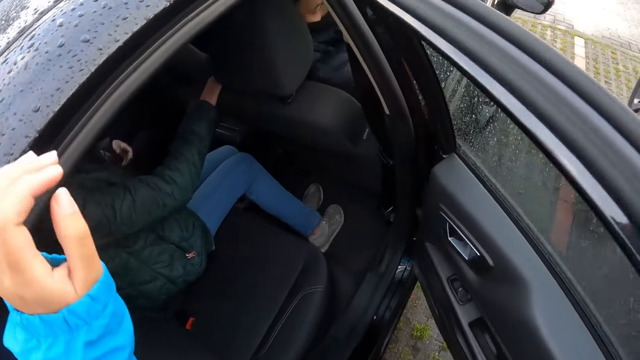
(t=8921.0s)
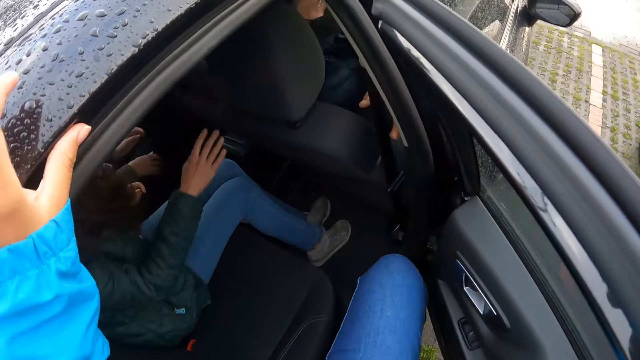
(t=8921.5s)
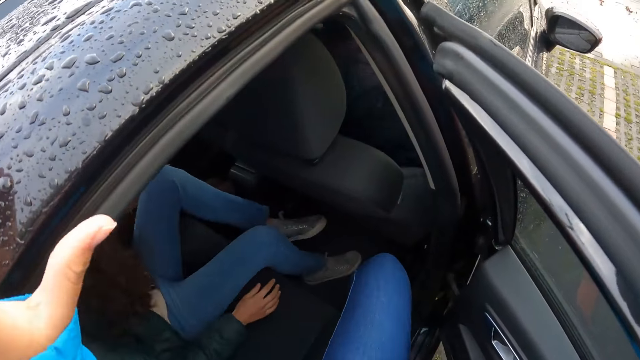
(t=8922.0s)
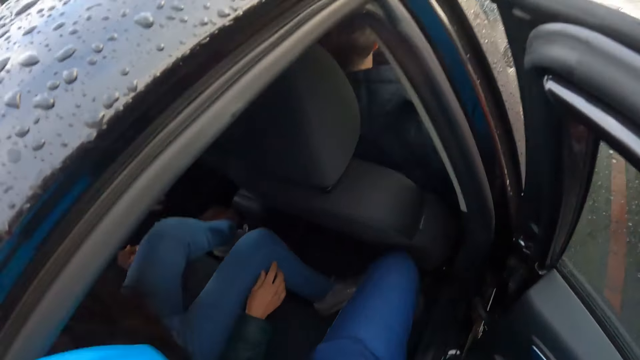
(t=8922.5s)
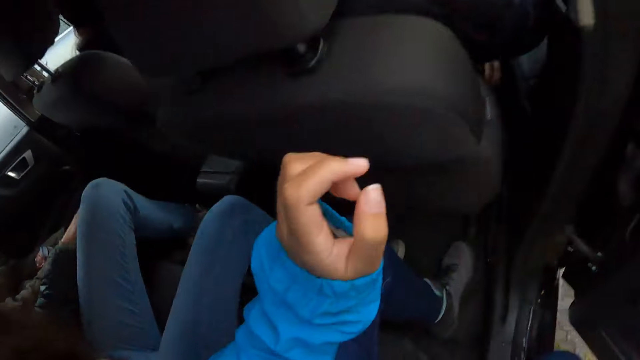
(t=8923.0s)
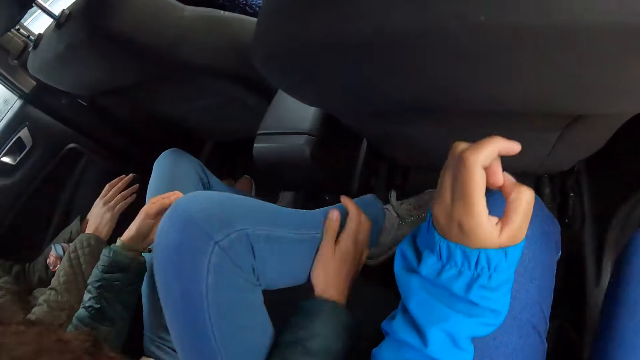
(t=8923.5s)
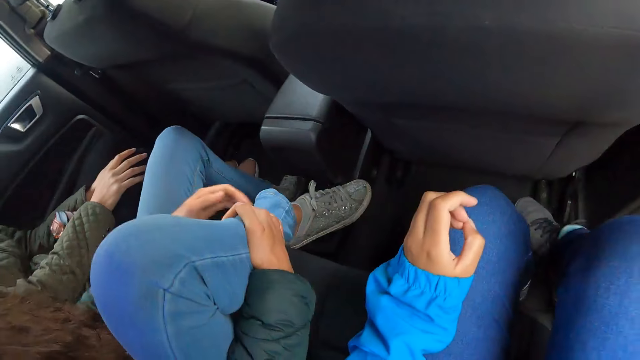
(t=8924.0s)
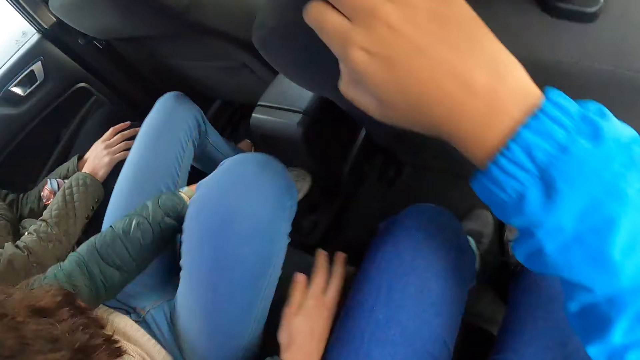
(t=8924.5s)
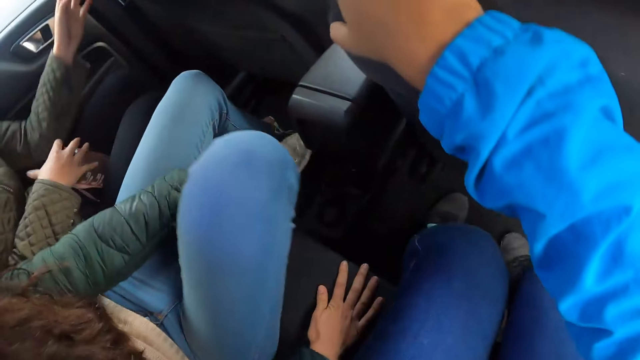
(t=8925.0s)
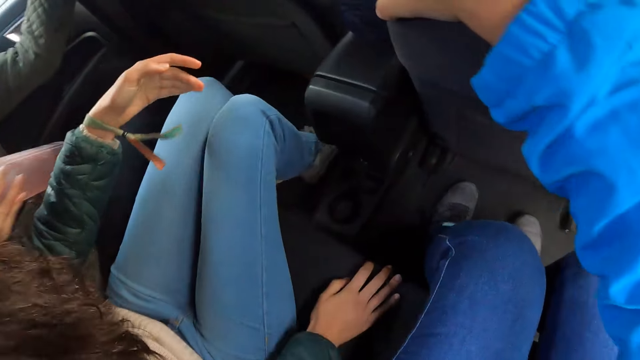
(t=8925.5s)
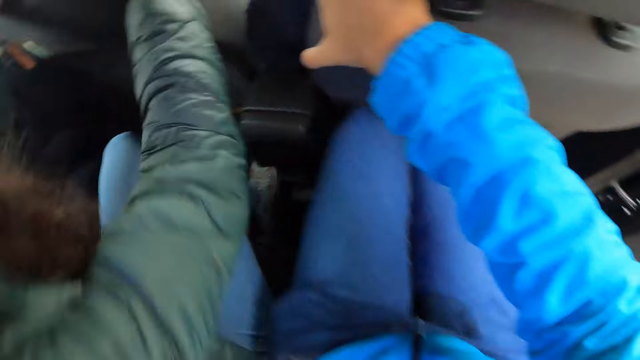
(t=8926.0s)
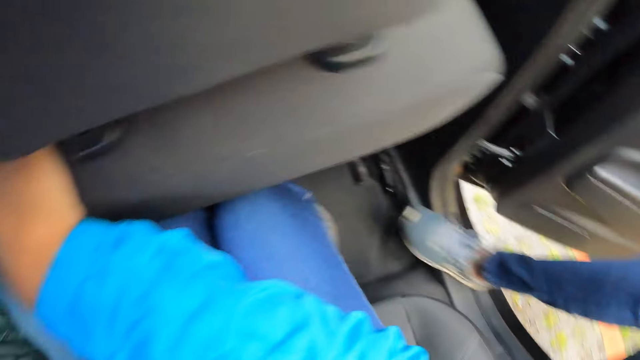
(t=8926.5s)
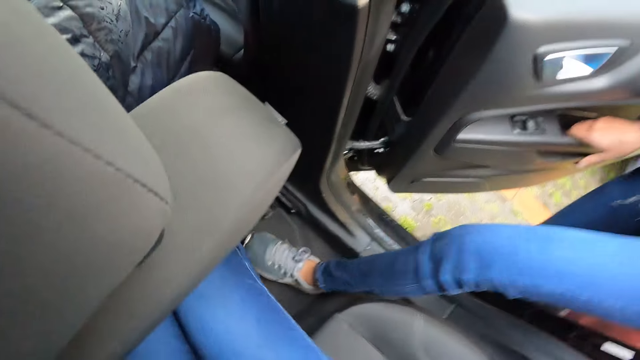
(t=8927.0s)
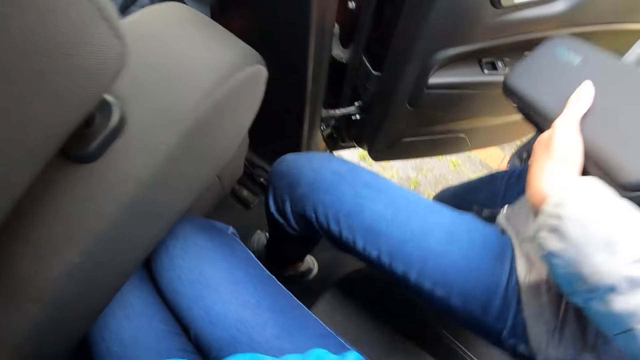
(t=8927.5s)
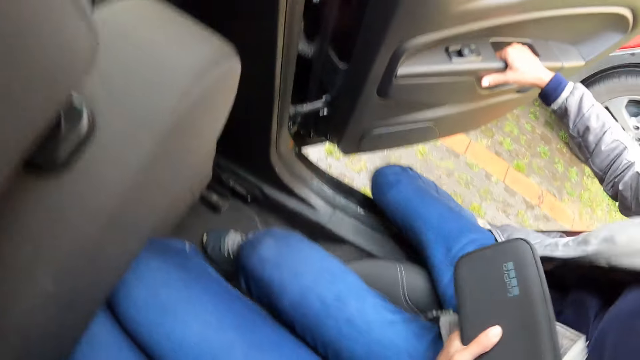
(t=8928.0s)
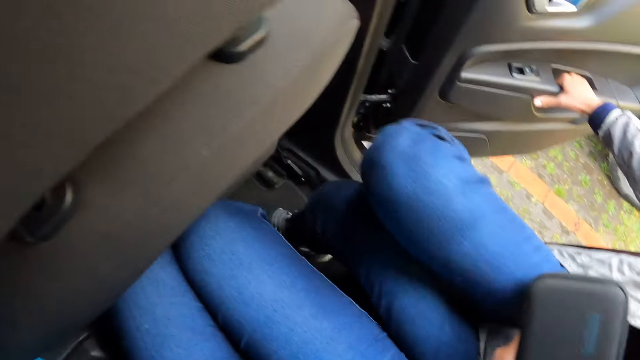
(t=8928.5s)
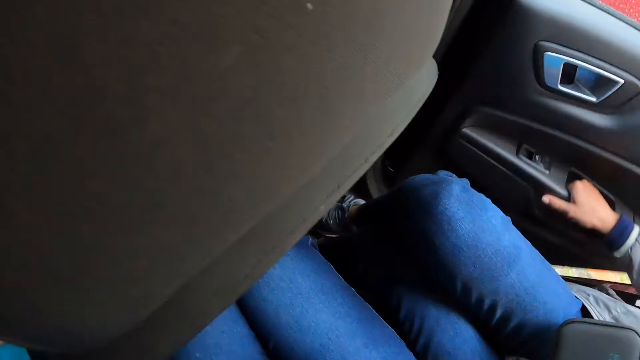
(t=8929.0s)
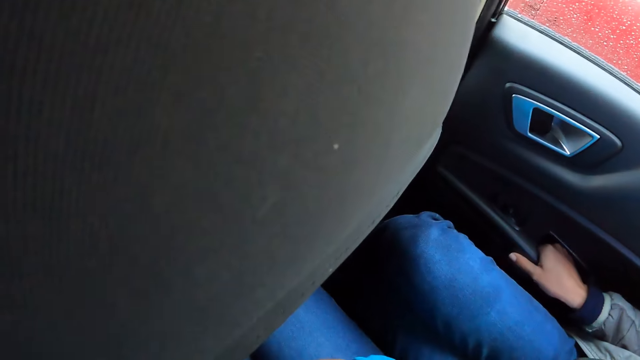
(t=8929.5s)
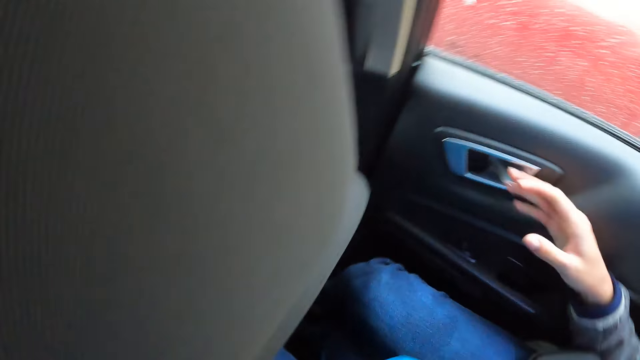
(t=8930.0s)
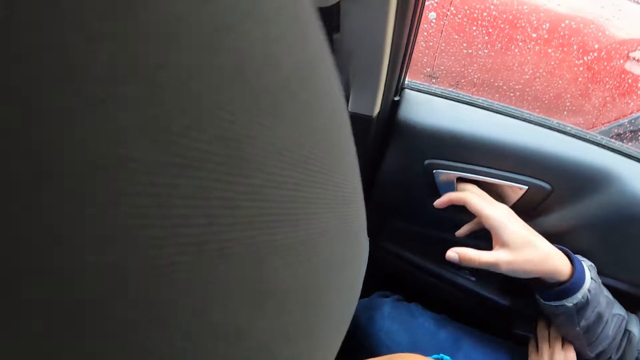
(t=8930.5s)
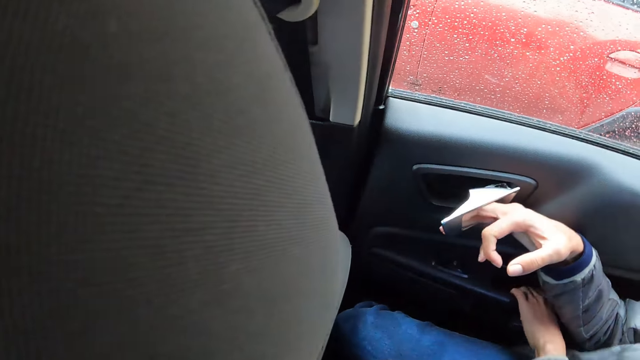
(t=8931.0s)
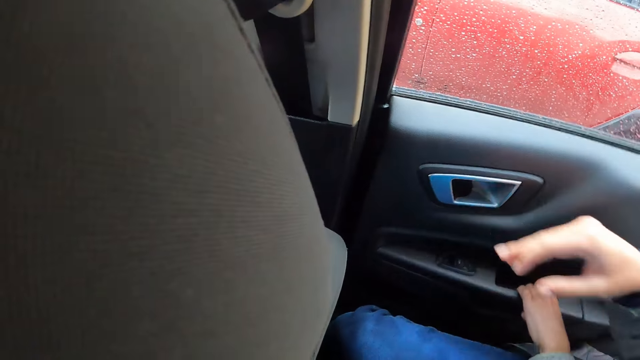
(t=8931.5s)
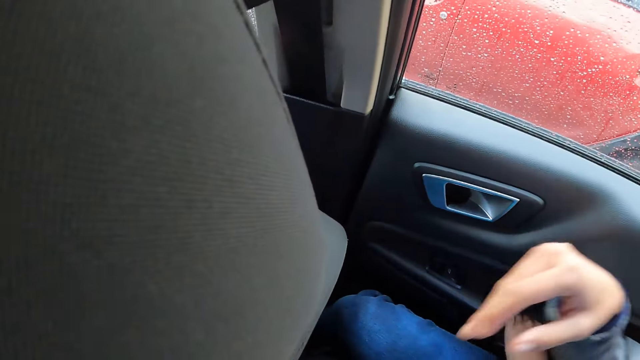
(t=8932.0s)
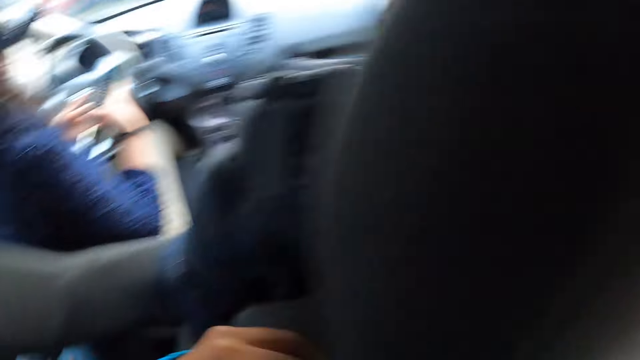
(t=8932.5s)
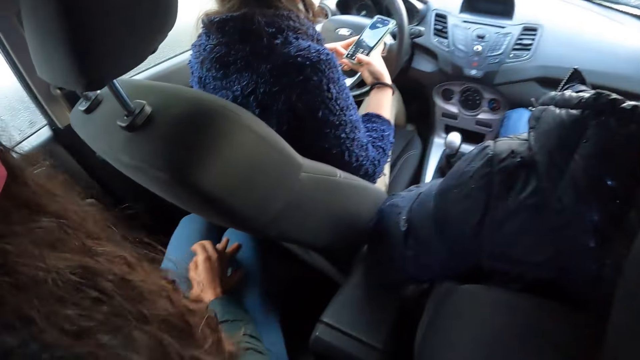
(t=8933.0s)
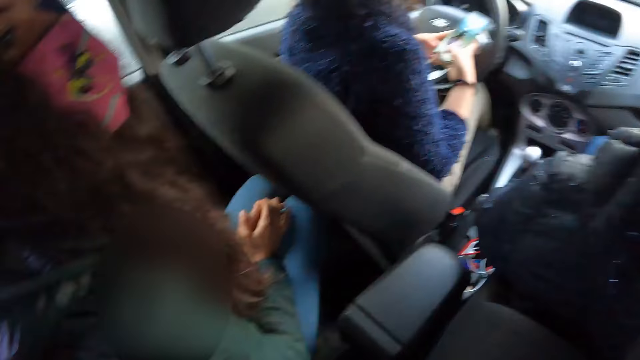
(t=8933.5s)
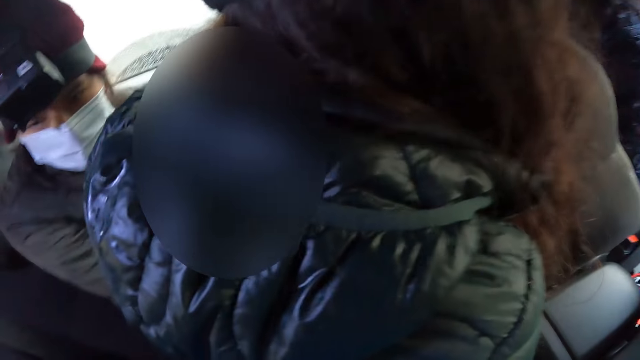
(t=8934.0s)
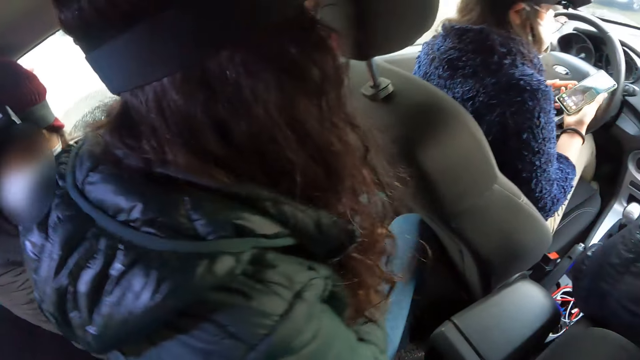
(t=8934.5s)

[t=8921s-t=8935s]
The camera wearer places a hand on the car. They enter the car. They sit inside the car. They hold the car seat. They touch the car seat. They look around. A woman enters the car. The woman closes the car door with her right hand. The woman opens the car door with her right hand. The woman closes the car door with her left hand. Another woman operates a phone with both hands. The camera wearer looks around.

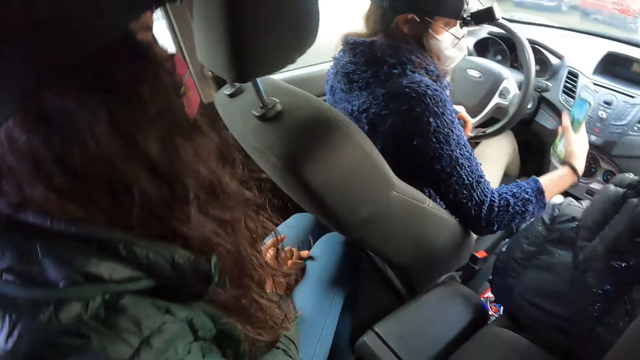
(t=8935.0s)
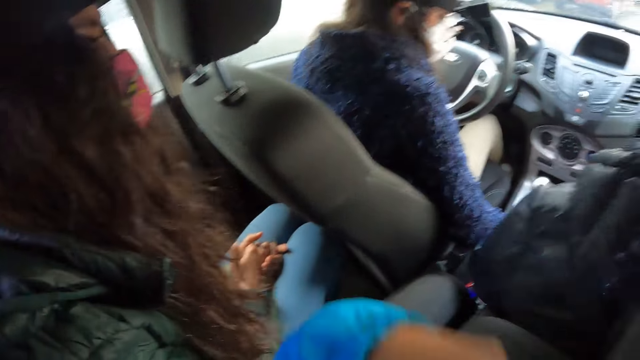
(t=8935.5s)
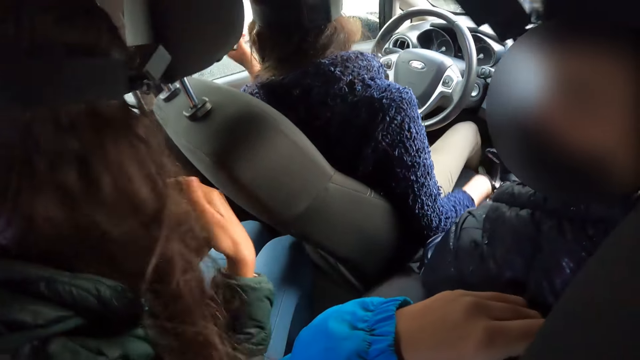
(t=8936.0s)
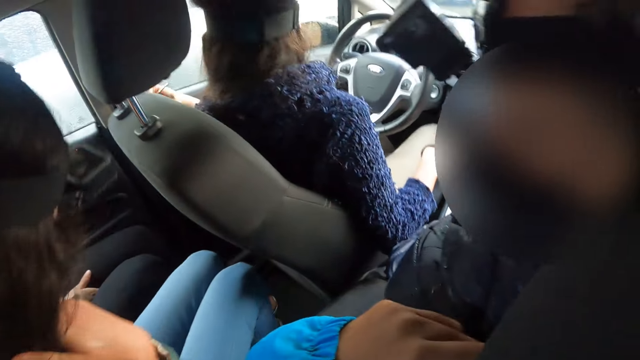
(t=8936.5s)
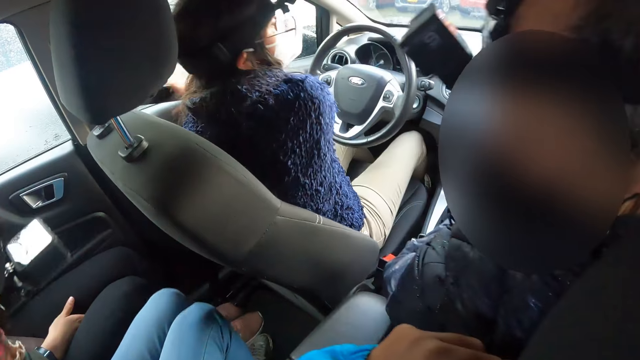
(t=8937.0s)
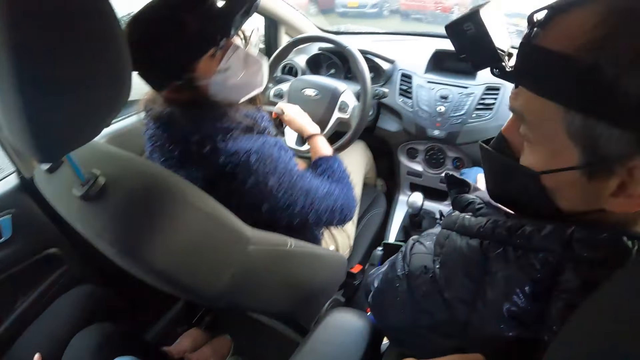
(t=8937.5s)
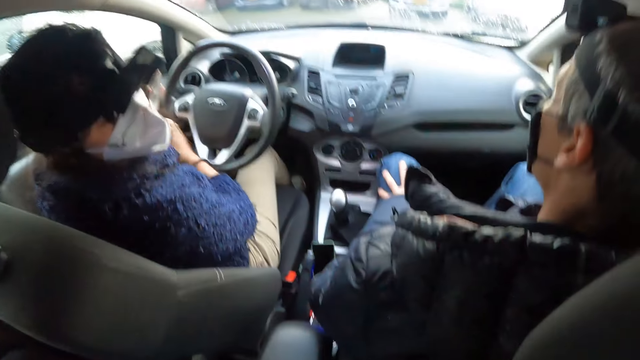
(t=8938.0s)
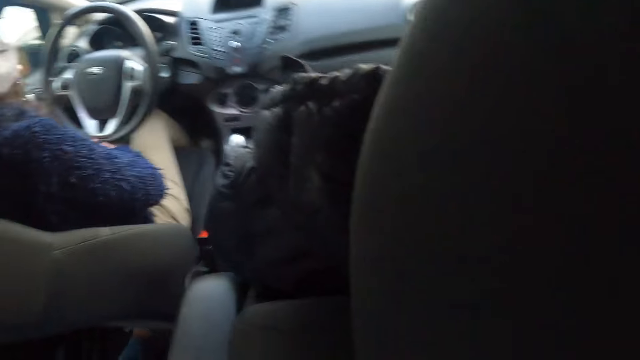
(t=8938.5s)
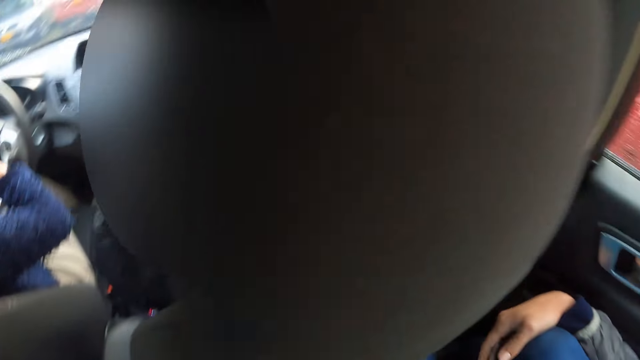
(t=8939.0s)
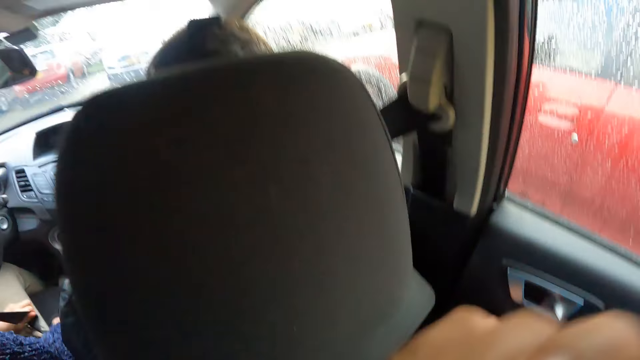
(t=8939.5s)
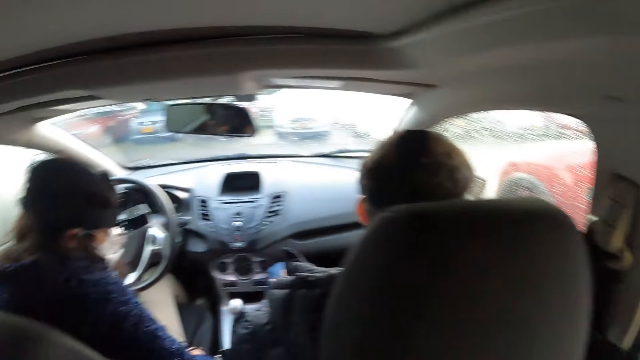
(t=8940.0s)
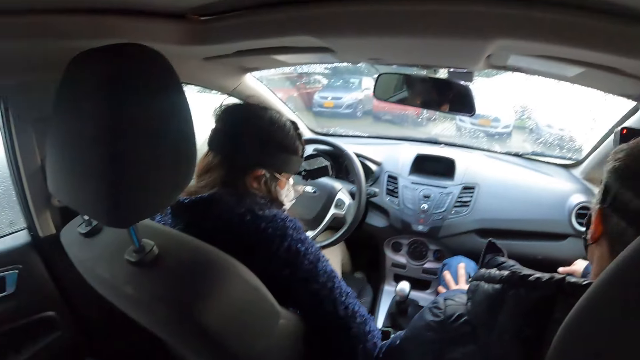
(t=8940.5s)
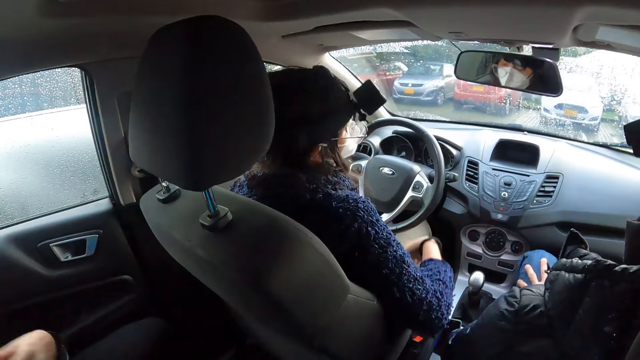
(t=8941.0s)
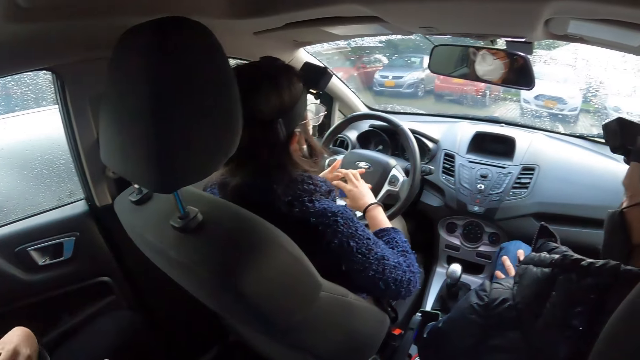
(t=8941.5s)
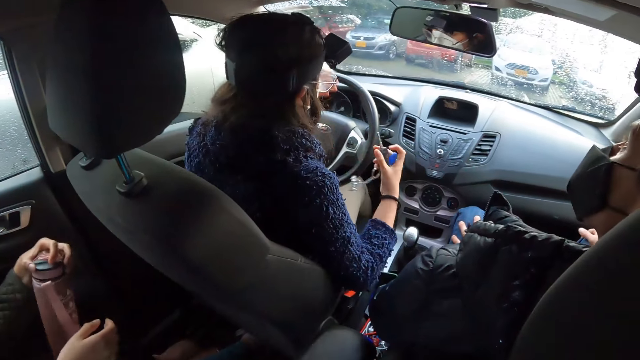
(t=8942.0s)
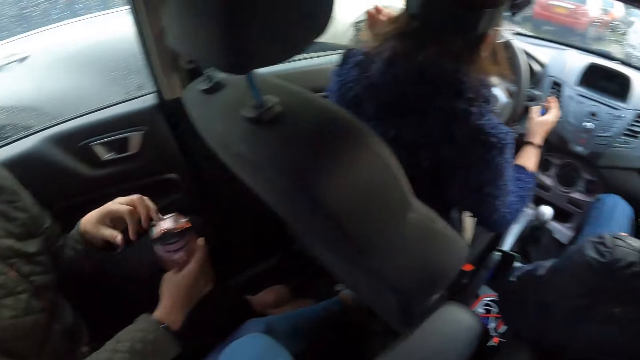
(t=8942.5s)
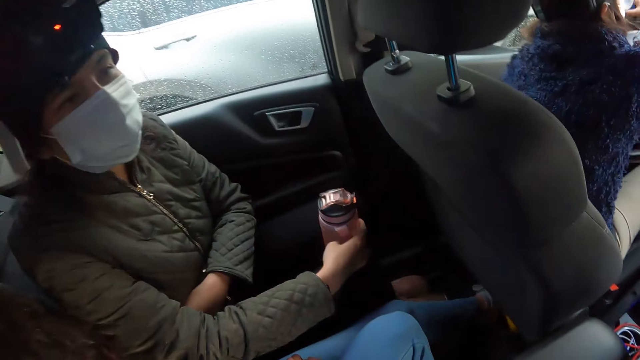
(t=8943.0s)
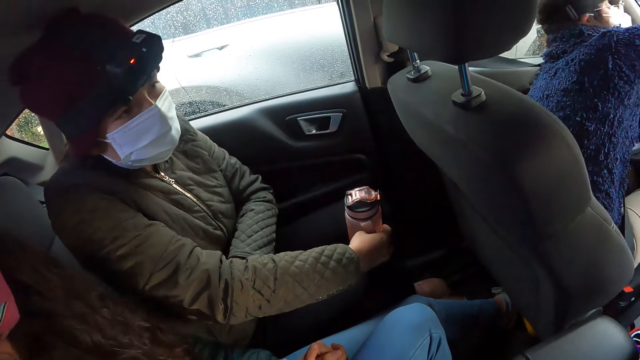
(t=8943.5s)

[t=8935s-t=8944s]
A woman drops the phone. The camera wearer moves the hand. The woman wears a seat belt with both hands. The camera wearer looks around. They move the hand. They look around. Another woman holds a bottle on her thigh with both hands.
